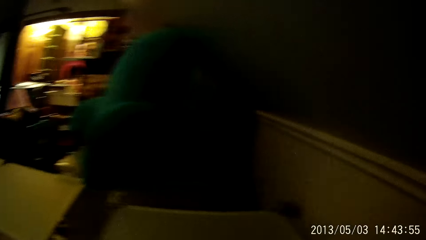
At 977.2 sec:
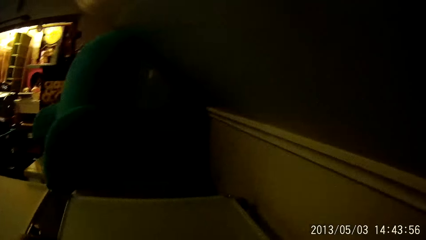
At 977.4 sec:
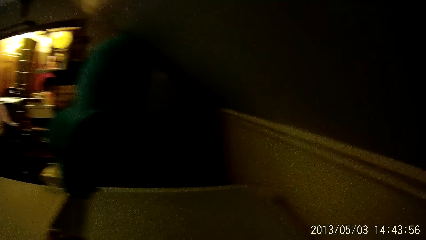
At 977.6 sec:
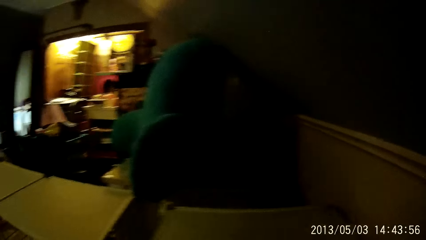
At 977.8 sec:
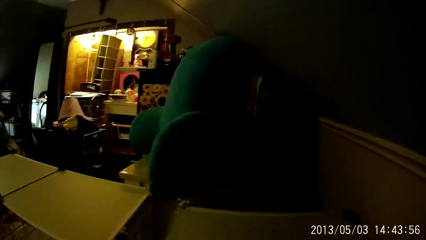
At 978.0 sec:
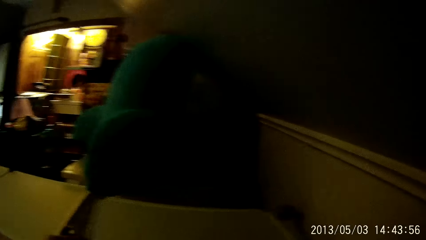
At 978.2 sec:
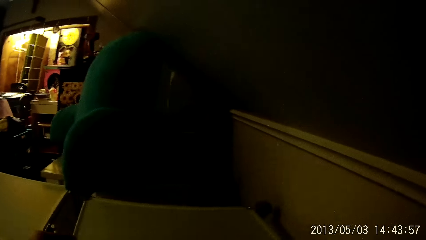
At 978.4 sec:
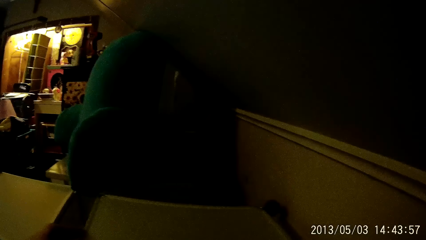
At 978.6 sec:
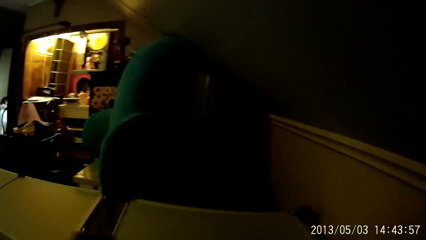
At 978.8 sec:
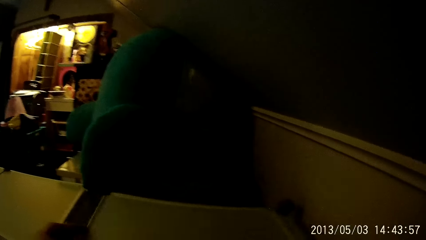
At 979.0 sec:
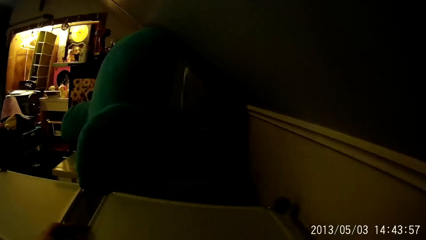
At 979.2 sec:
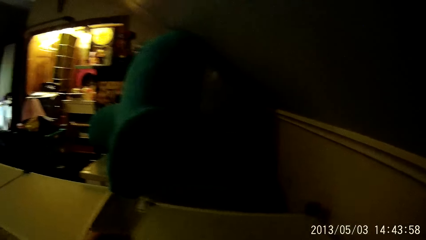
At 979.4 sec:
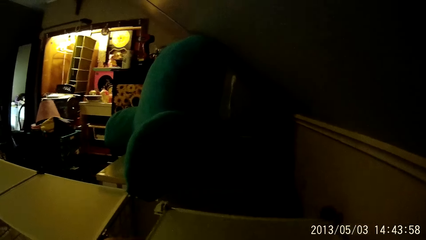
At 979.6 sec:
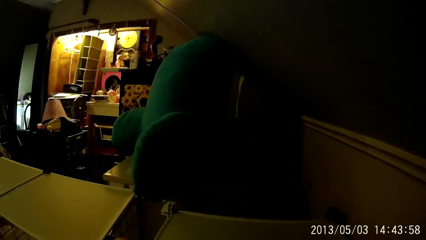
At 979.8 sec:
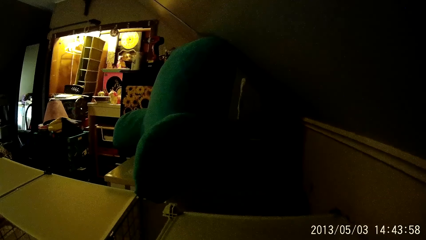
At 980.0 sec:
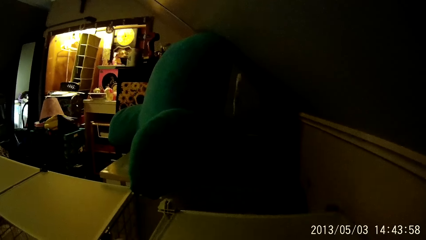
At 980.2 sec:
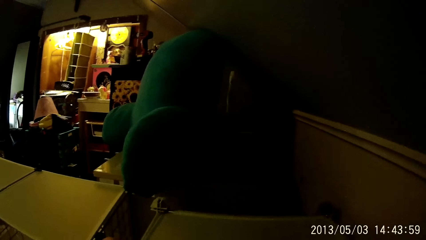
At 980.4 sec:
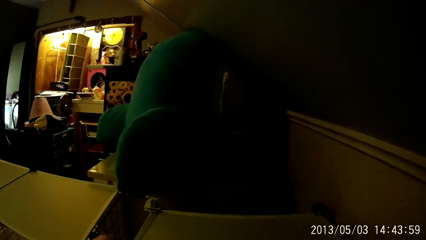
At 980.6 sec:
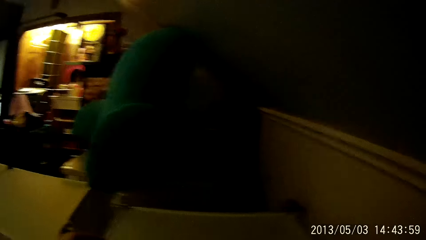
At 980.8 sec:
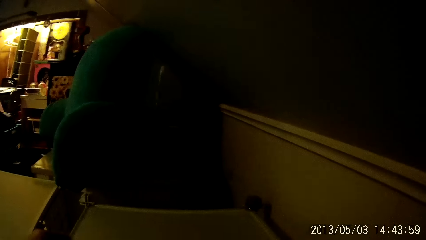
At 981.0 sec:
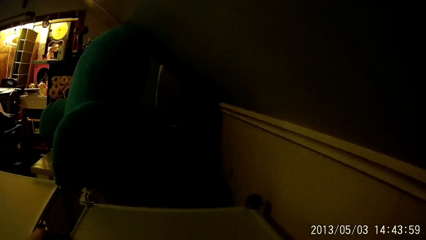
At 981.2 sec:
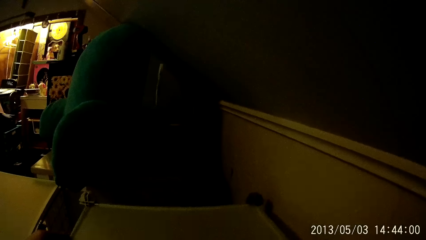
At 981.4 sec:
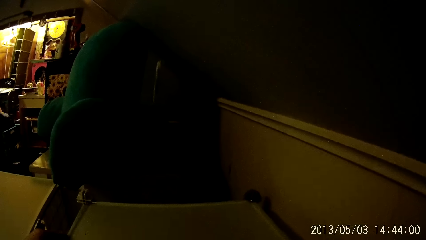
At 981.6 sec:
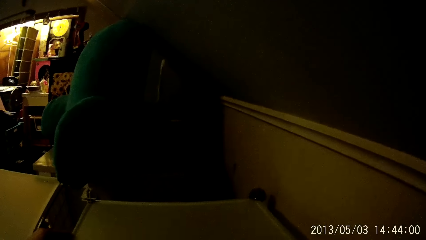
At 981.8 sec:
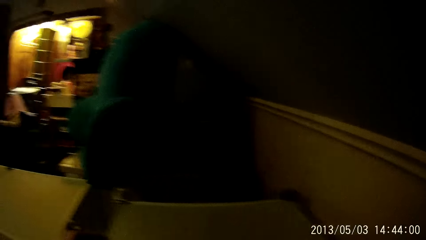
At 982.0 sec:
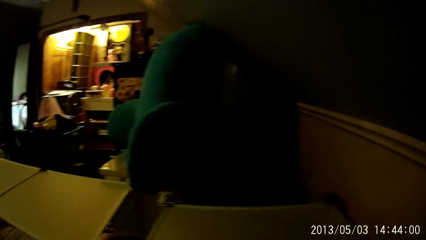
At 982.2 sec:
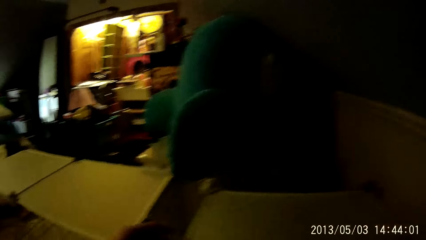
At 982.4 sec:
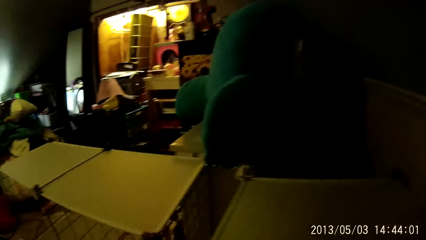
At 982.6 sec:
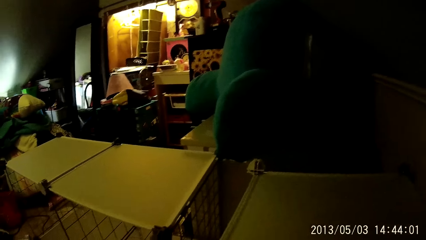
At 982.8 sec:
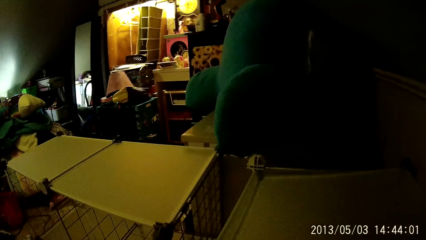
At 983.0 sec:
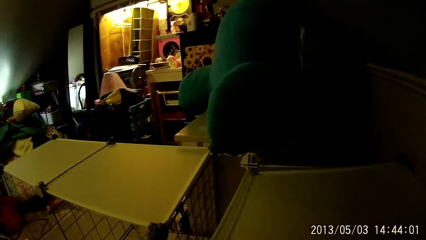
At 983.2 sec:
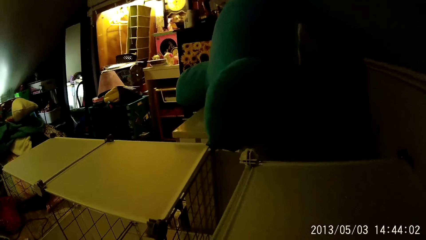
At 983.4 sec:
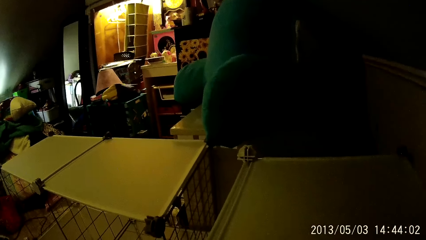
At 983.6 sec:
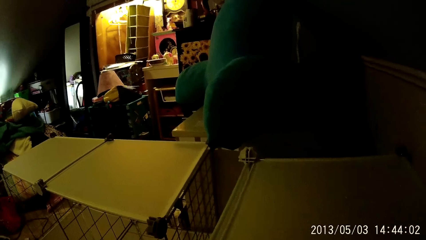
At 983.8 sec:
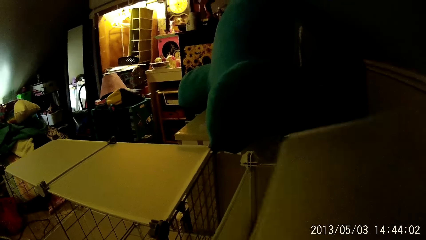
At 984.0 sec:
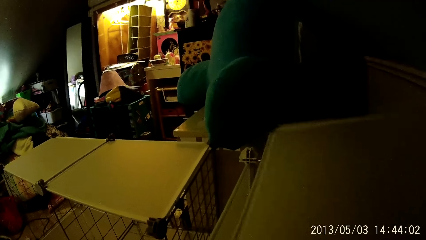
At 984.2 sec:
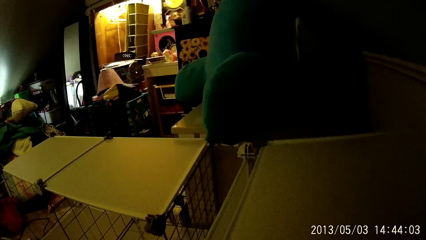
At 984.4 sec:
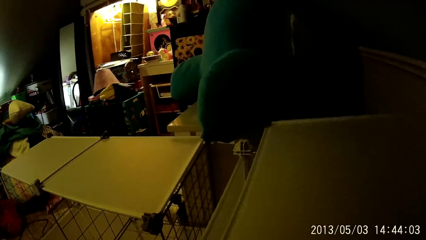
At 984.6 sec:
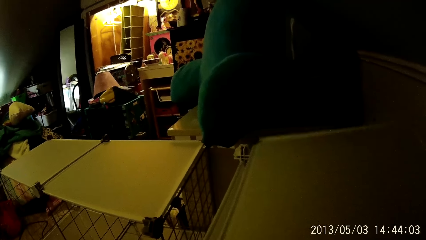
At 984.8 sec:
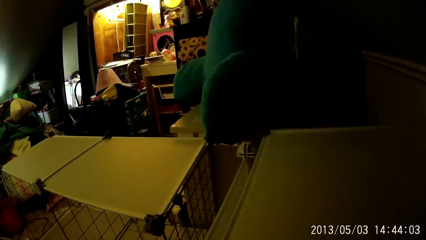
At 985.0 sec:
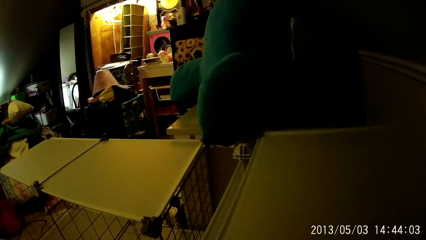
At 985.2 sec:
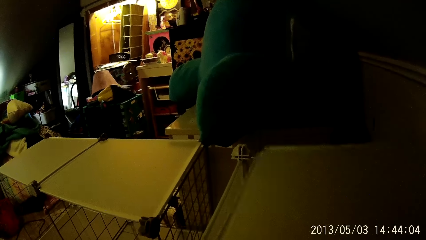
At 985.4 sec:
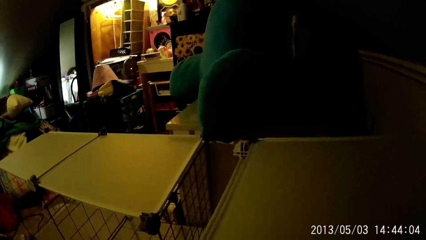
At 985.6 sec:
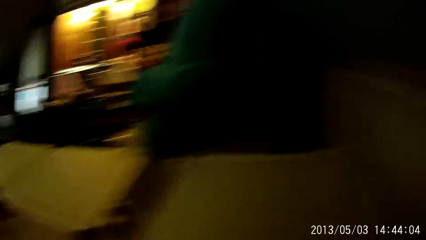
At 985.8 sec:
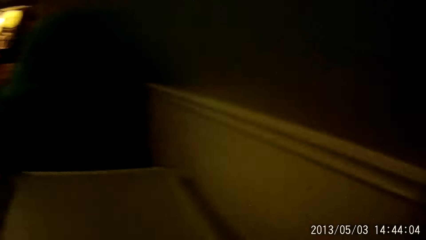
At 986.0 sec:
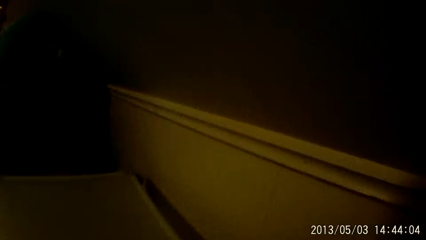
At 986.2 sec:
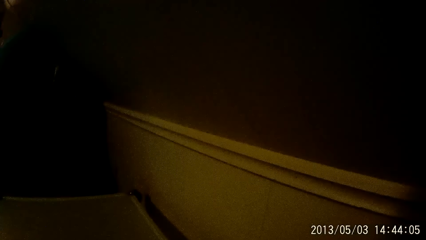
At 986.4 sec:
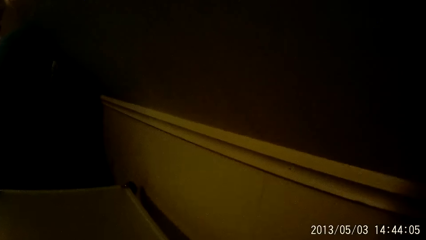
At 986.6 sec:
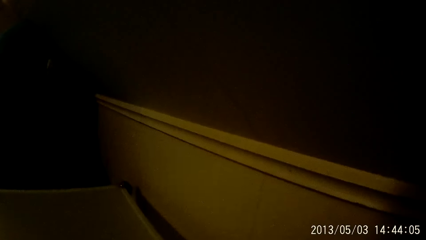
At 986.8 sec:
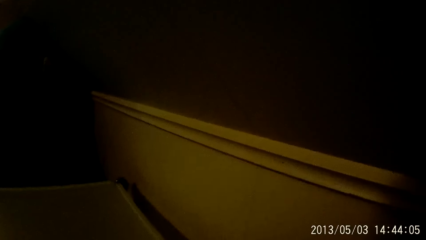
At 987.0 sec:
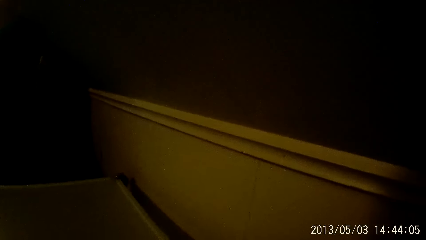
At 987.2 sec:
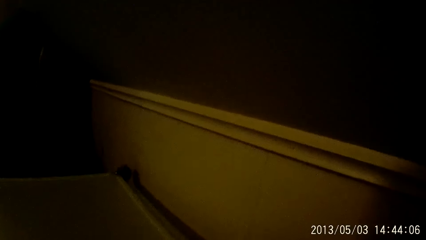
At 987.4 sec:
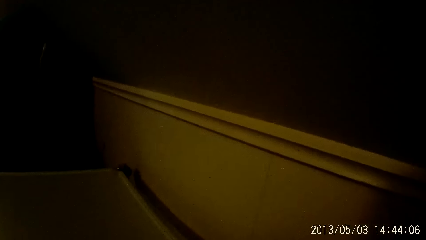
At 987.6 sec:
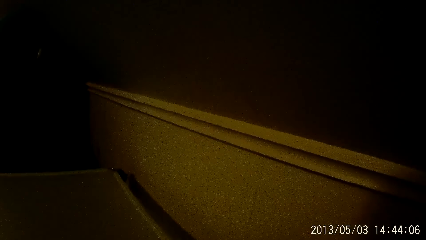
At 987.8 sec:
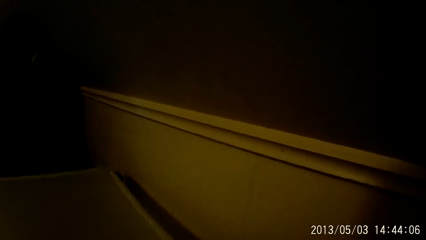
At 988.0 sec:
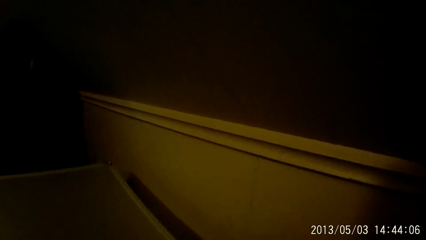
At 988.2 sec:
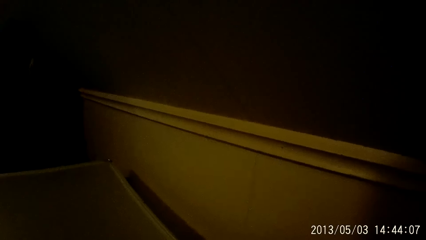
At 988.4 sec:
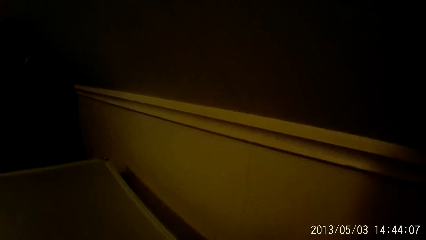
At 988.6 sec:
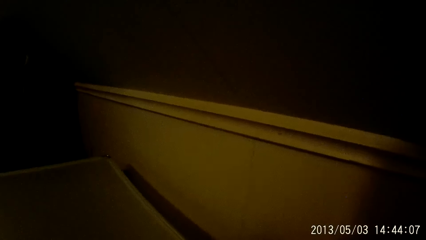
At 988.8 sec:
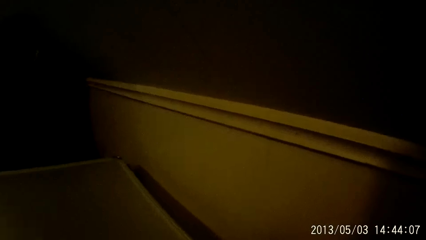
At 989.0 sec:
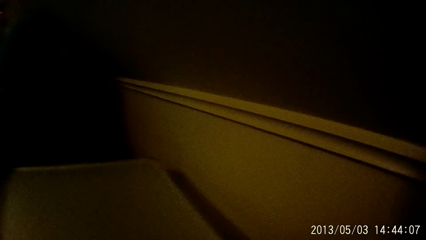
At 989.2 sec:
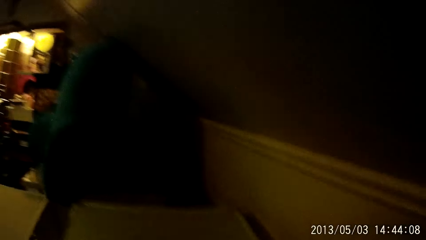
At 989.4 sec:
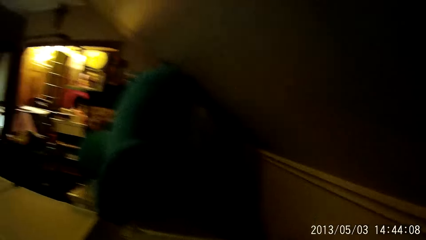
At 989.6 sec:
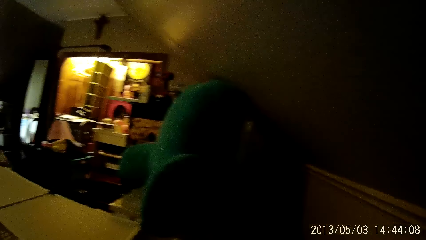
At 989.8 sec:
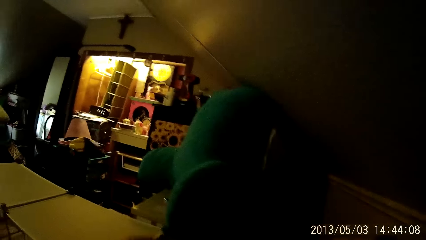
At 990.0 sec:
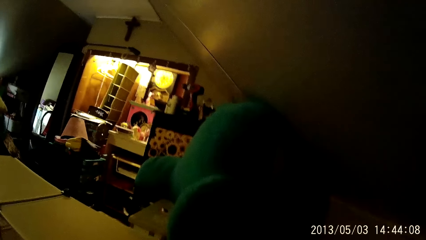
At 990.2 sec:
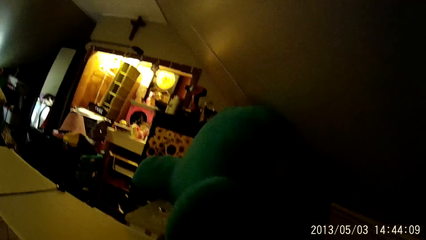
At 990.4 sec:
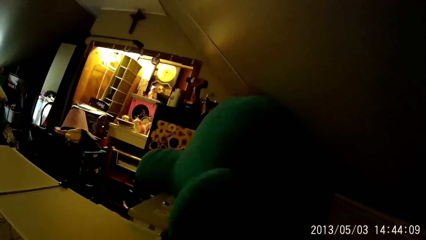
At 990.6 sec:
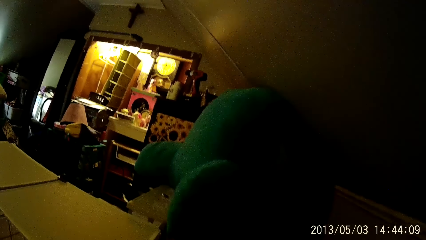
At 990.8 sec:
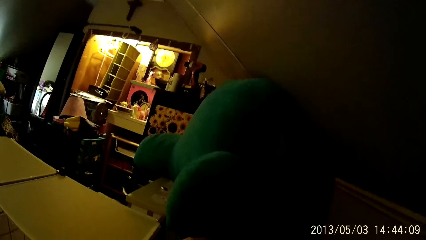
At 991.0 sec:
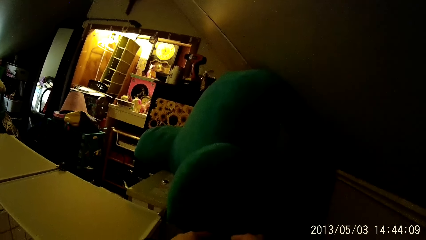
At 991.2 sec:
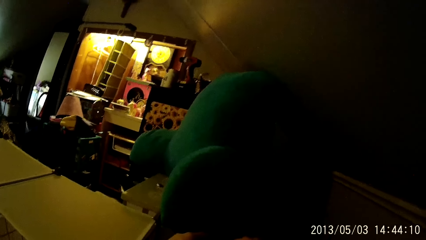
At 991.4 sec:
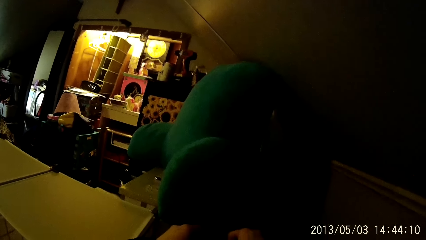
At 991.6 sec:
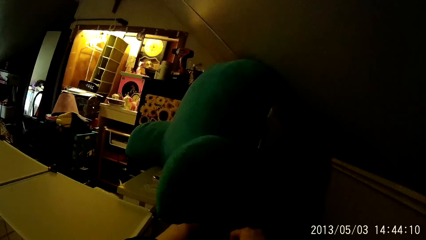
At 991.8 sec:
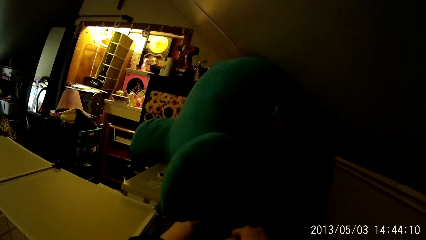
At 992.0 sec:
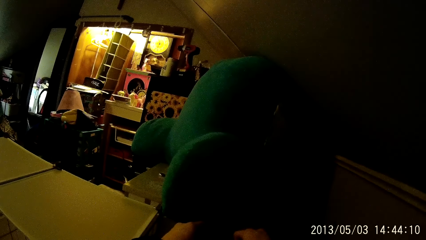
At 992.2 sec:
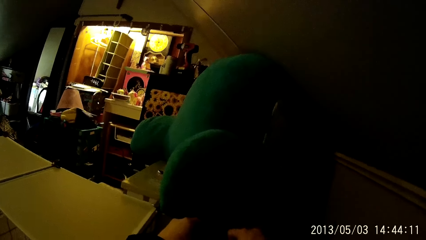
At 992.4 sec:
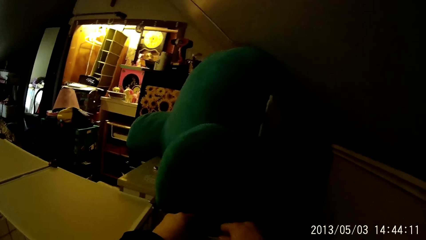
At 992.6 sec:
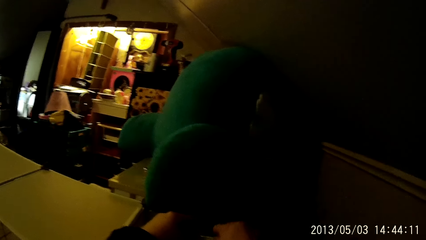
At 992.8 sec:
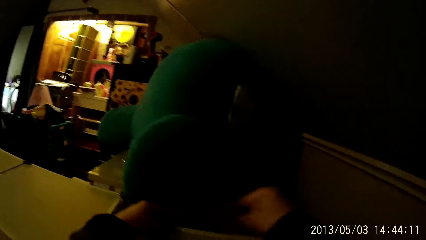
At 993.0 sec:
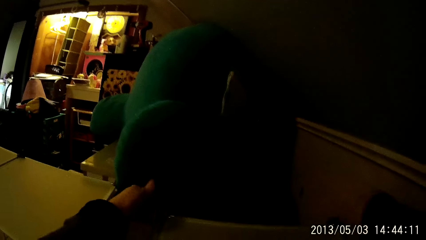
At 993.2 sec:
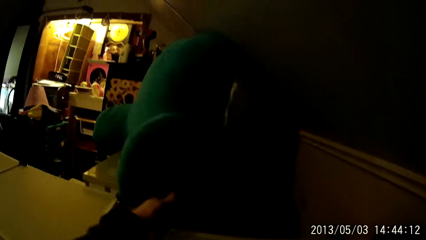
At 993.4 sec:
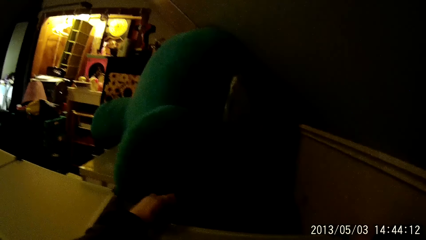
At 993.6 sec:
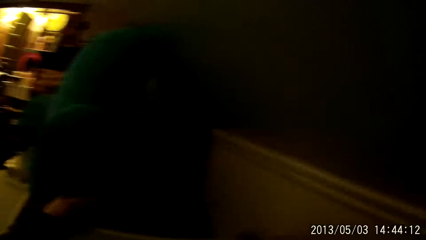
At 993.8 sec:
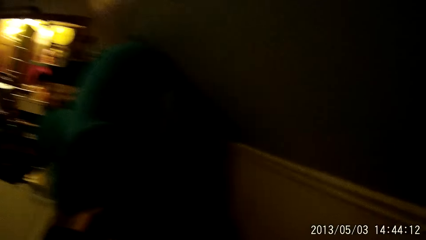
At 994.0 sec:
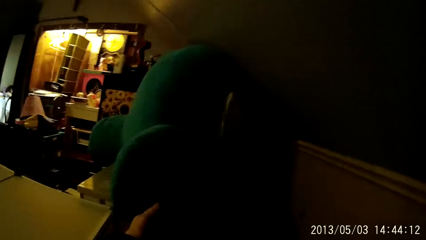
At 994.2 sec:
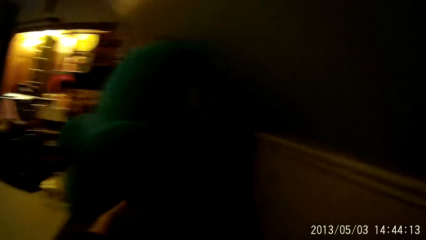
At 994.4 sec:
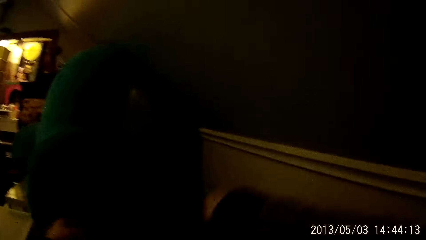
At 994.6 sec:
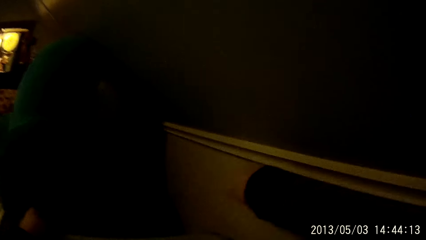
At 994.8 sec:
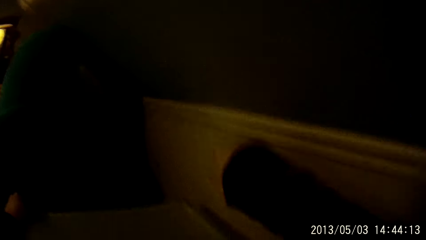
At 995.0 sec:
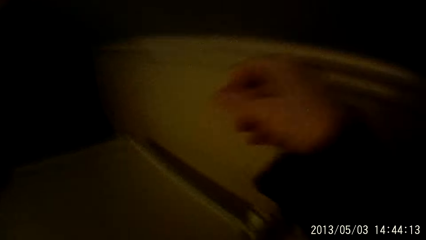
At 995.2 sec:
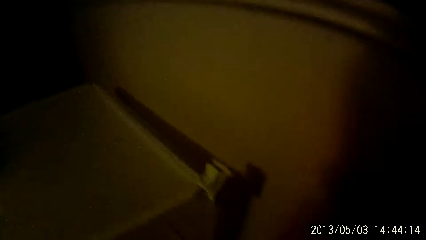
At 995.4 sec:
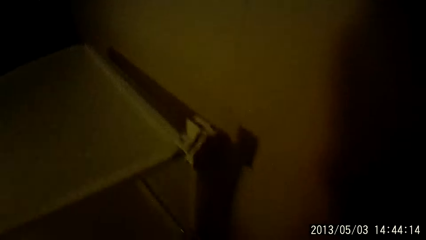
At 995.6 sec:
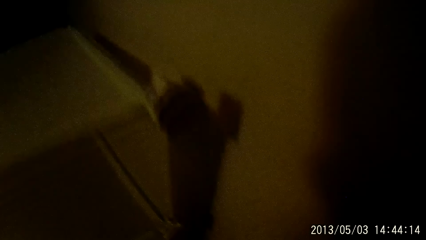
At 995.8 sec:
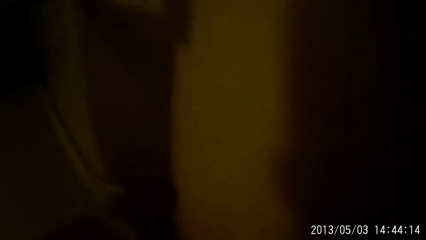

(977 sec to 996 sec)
The camera wearer fixes the part of the wardrobe on the wardrobe with both hands.
